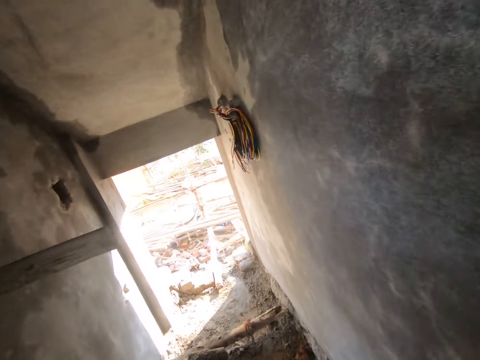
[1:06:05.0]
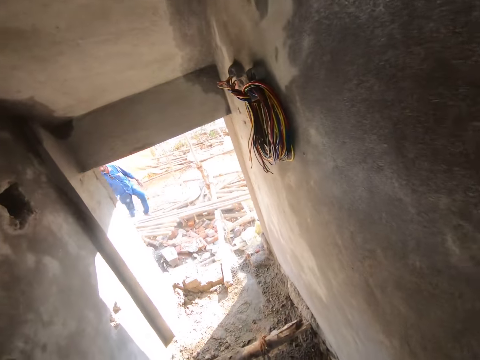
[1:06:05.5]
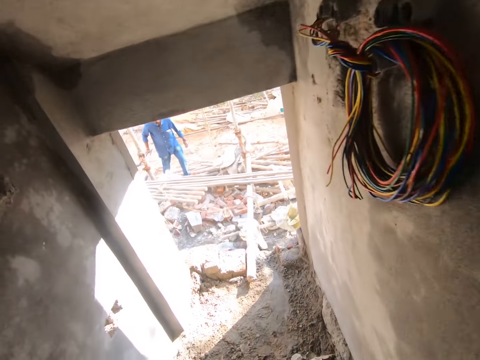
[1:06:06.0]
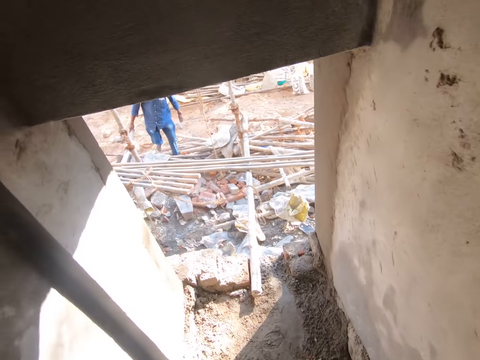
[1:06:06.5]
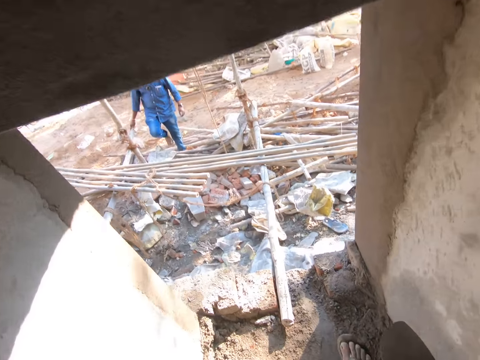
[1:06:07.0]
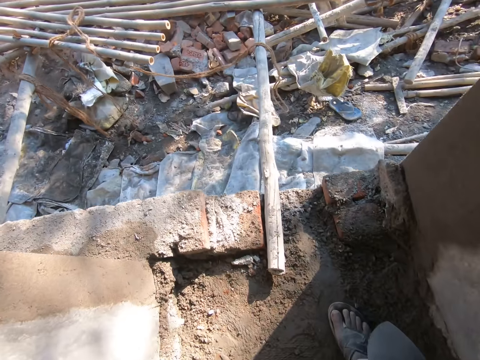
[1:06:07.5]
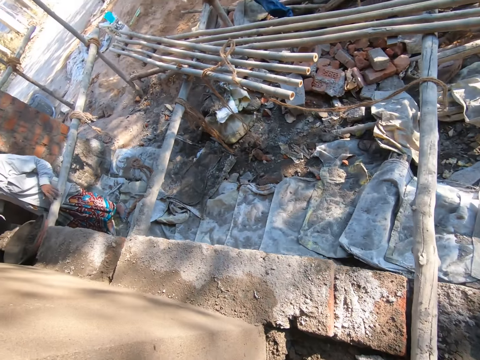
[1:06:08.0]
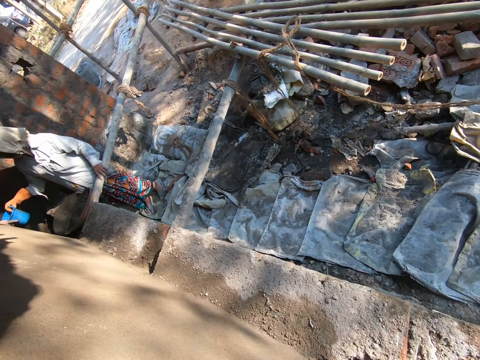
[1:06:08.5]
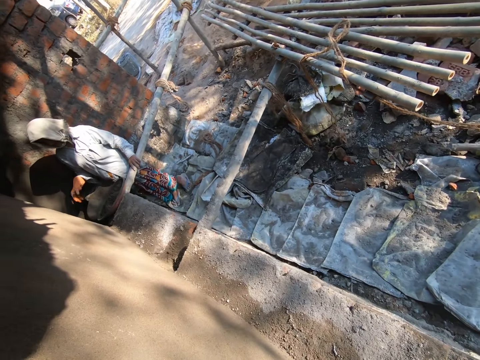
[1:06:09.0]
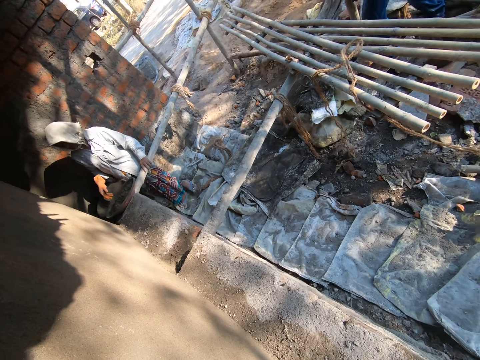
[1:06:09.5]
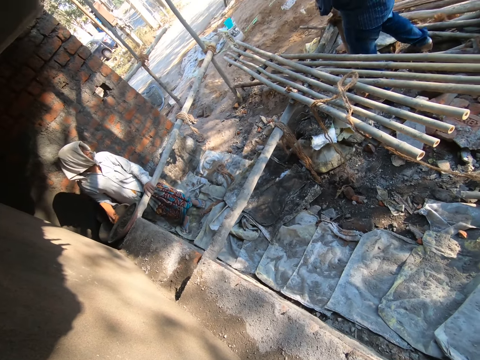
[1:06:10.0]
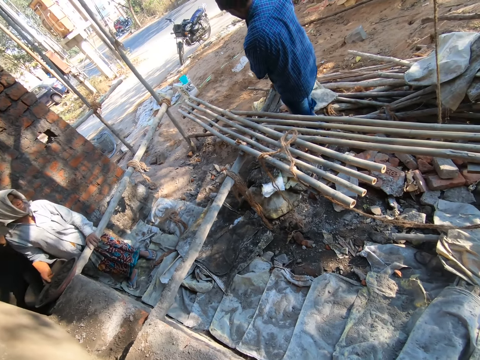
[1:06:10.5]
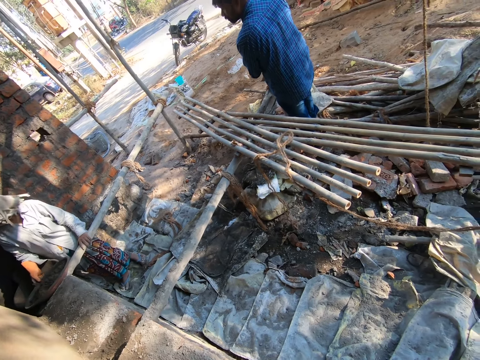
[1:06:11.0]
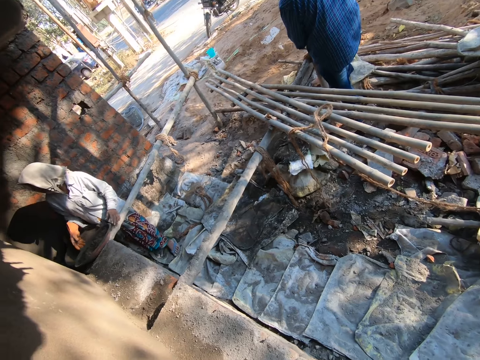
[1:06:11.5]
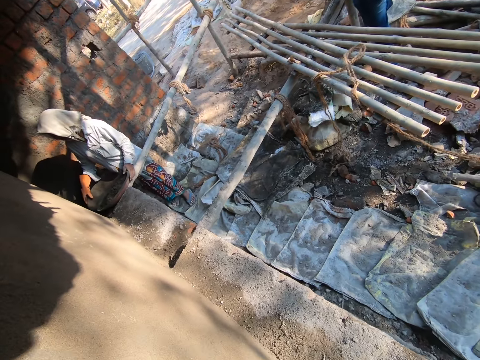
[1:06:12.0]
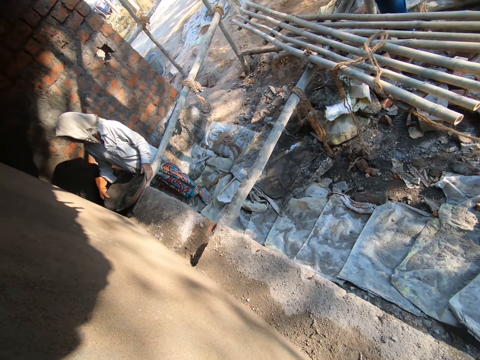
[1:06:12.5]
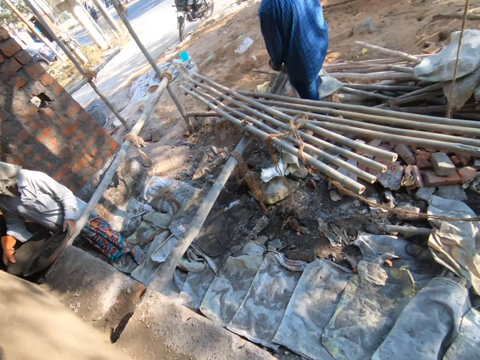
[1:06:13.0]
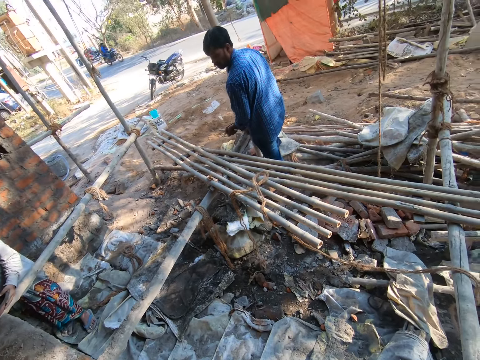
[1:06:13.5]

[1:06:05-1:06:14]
The camera wearer converses with a man.
